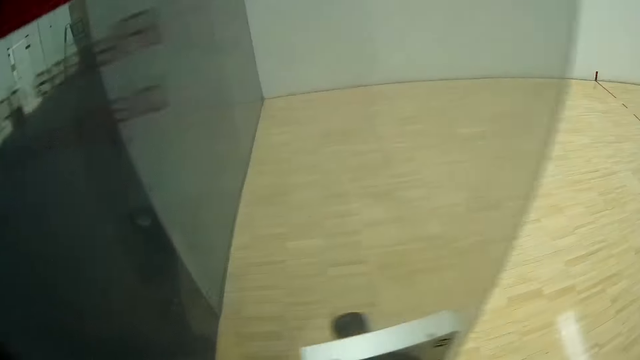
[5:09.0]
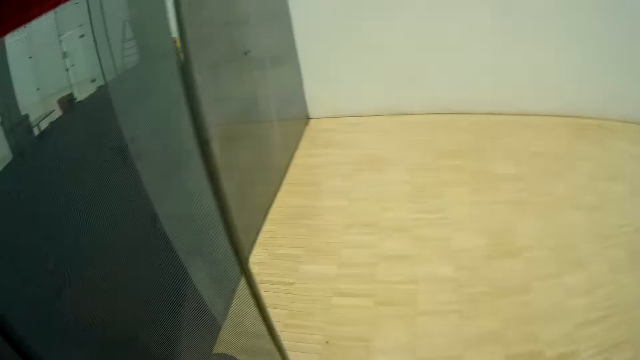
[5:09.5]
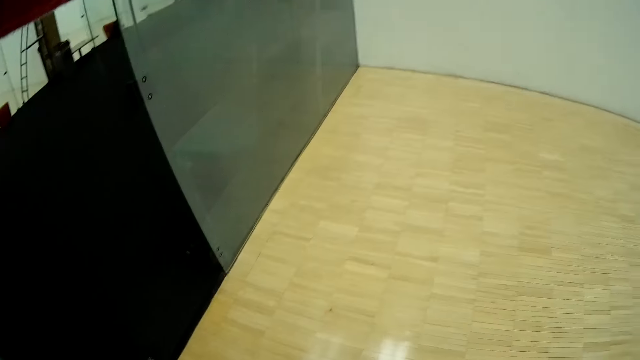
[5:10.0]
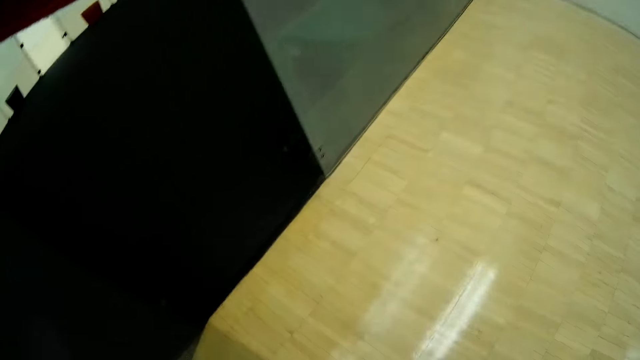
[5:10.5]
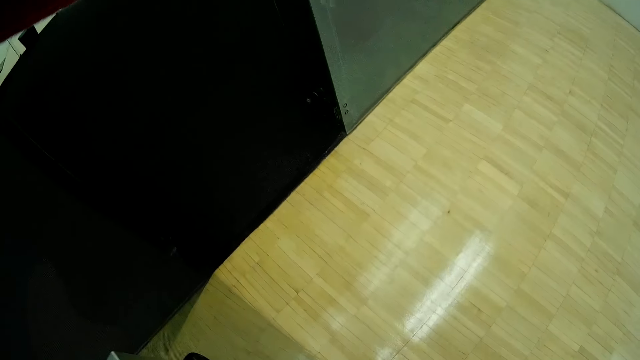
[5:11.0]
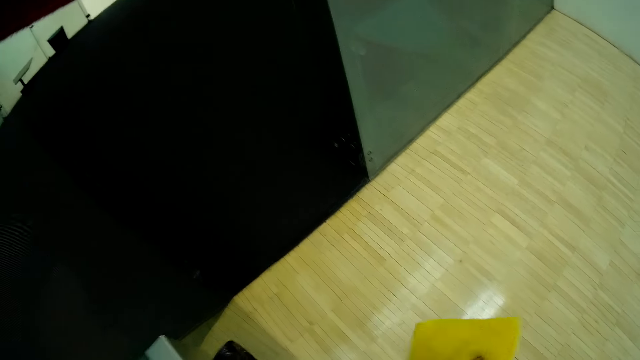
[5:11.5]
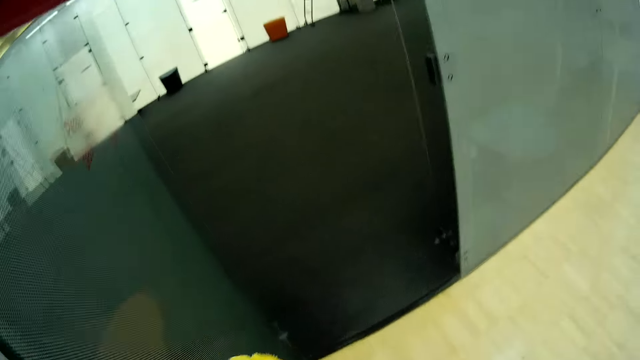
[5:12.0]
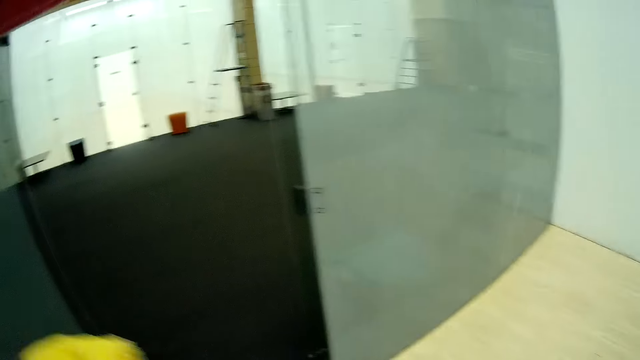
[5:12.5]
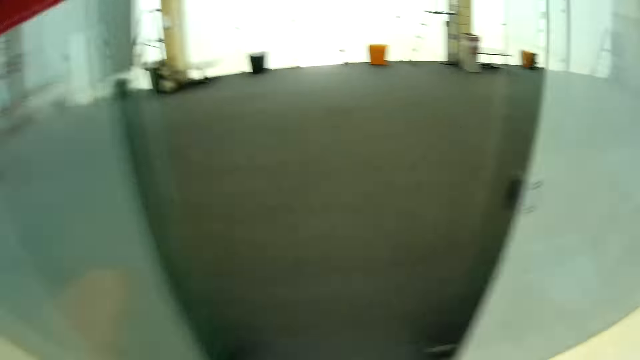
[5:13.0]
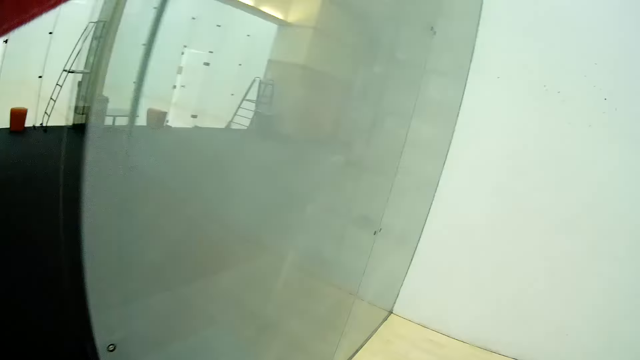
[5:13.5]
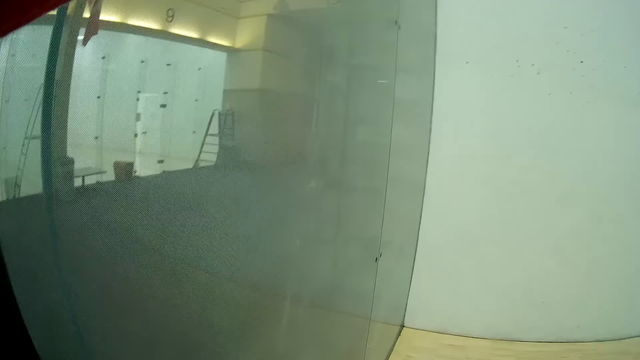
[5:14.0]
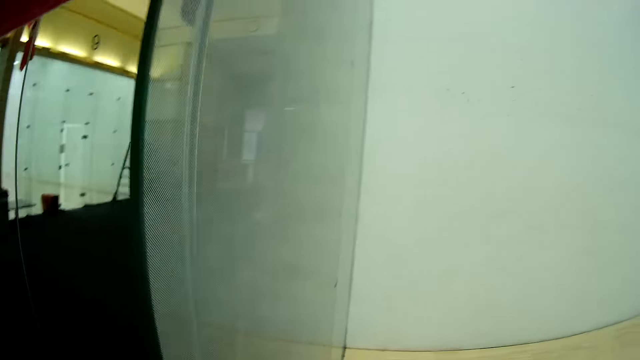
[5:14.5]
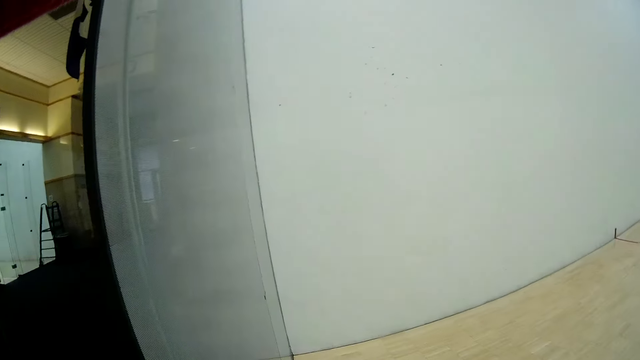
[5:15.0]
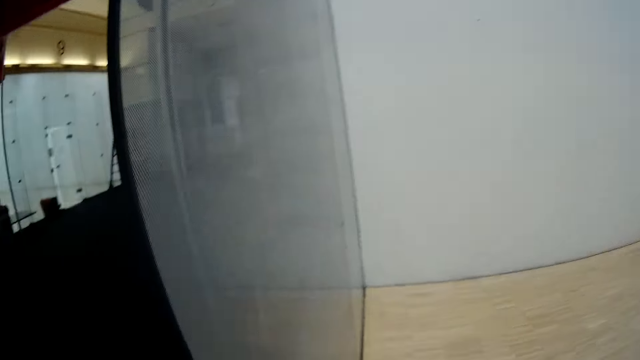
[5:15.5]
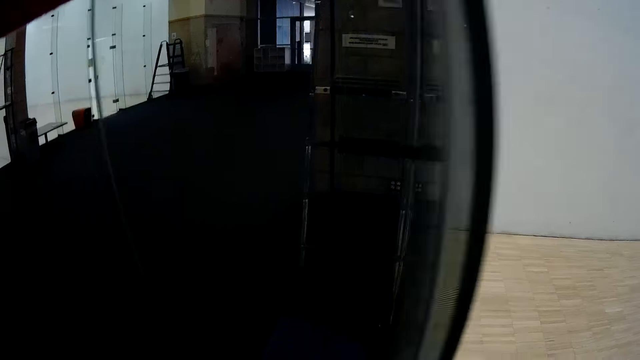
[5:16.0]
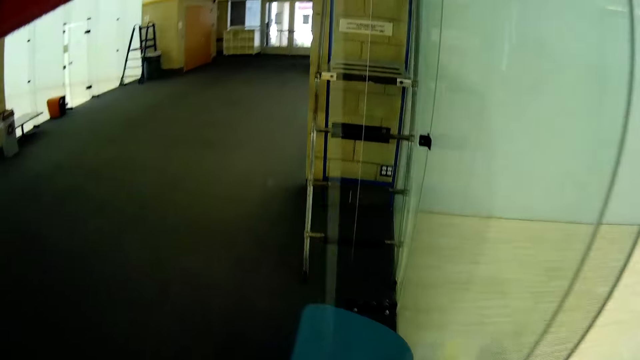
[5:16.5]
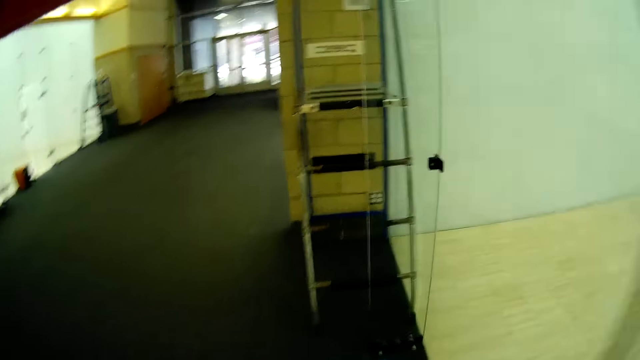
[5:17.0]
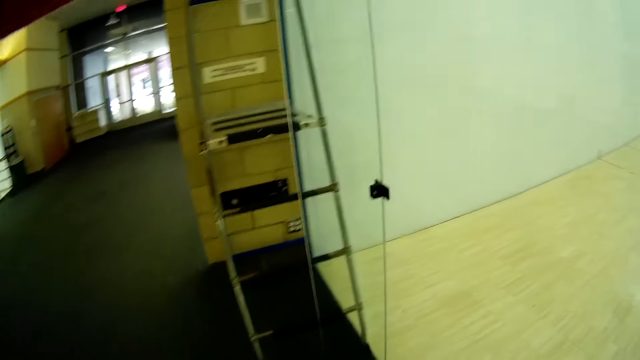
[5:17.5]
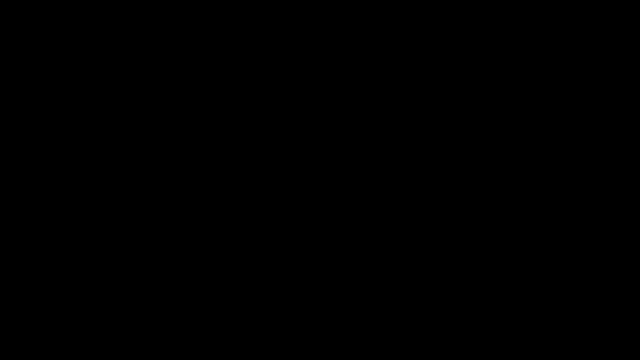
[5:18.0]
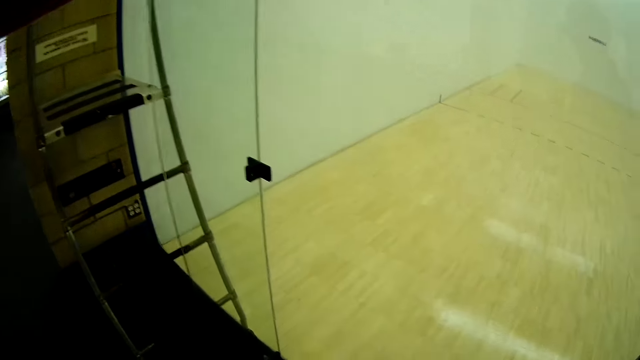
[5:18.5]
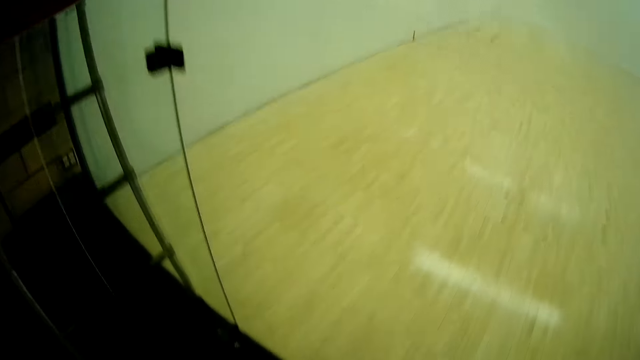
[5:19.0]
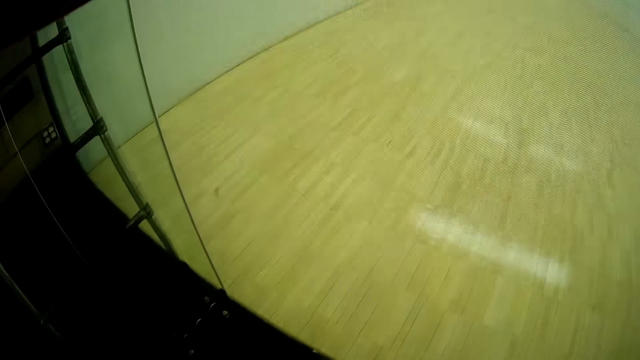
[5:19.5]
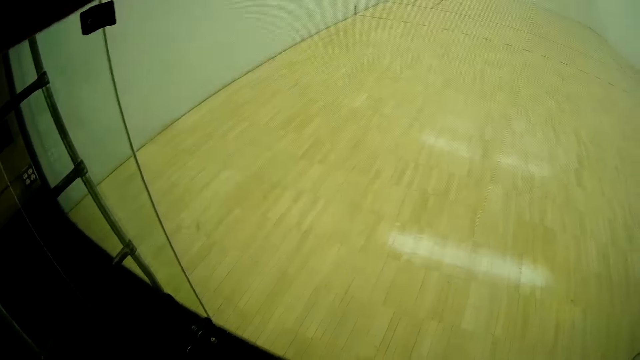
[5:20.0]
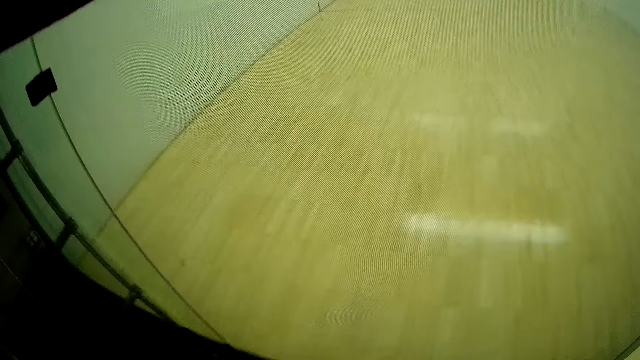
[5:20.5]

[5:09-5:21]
The camera wearer cleans the glass door with the towel. They wipe the door stalls also.

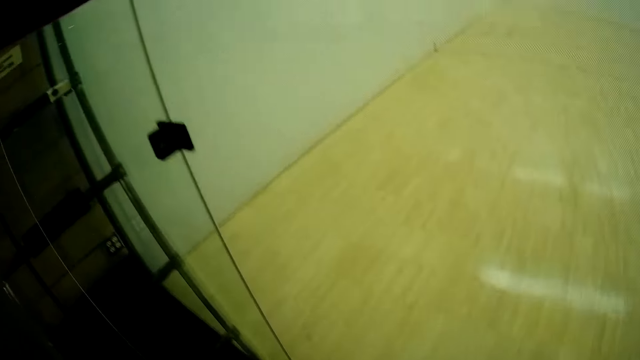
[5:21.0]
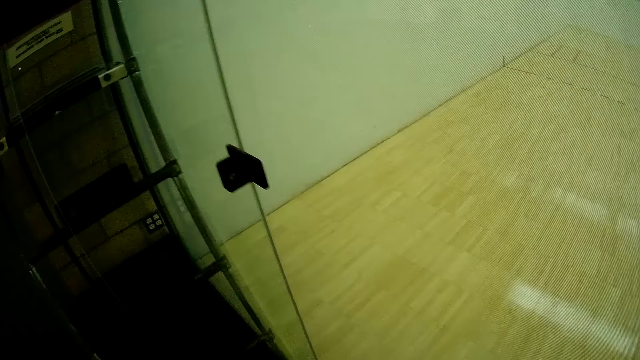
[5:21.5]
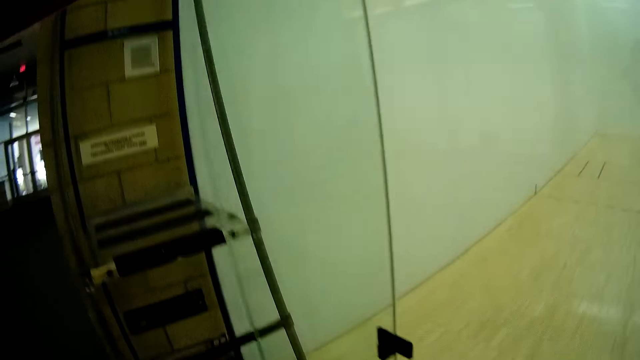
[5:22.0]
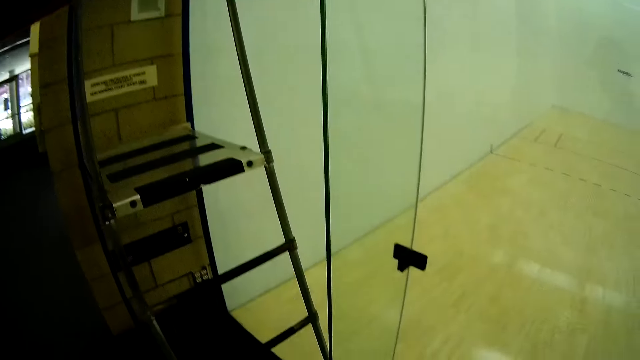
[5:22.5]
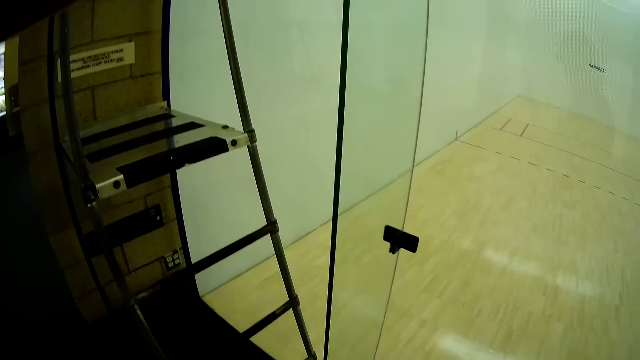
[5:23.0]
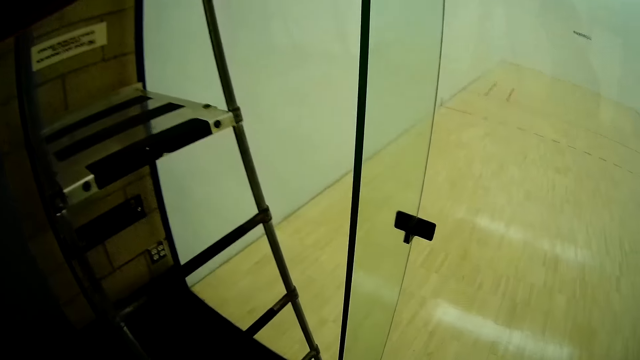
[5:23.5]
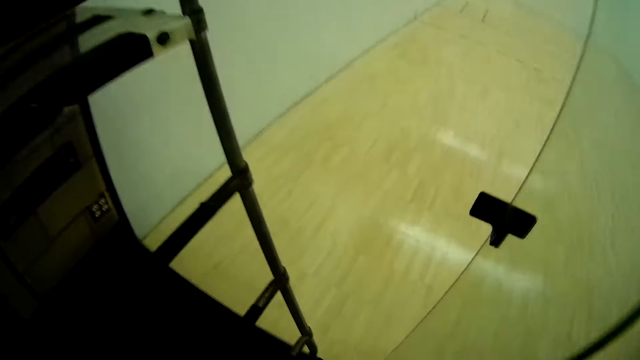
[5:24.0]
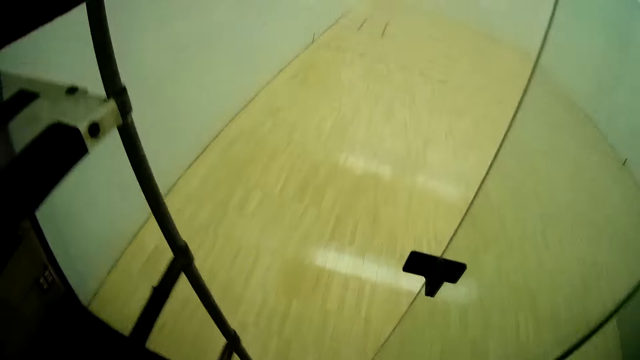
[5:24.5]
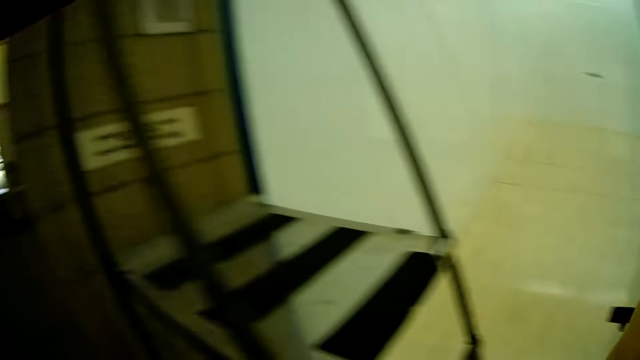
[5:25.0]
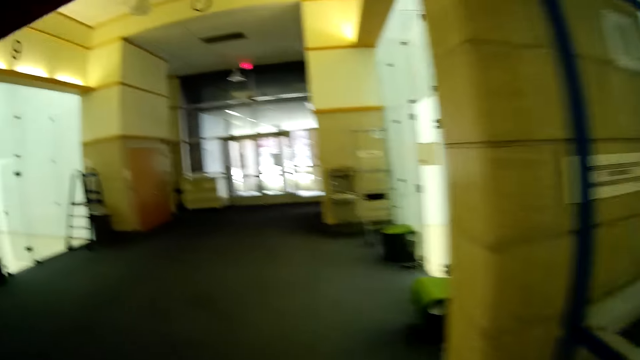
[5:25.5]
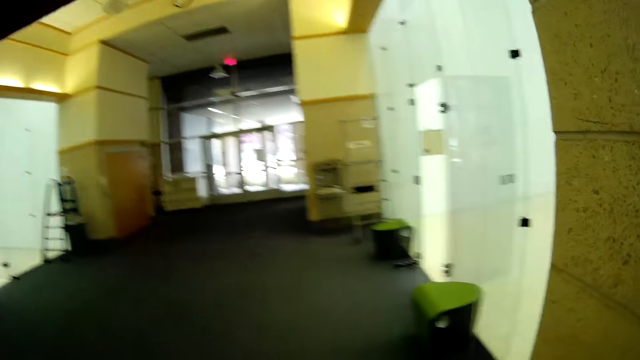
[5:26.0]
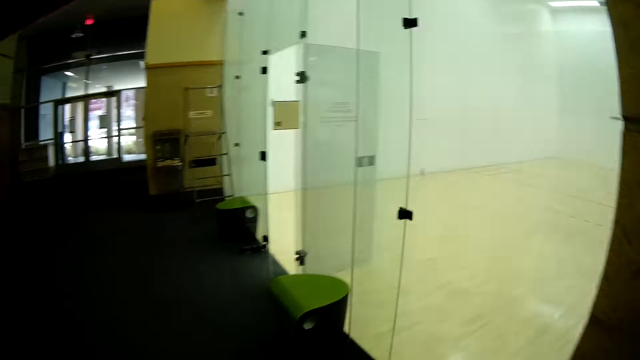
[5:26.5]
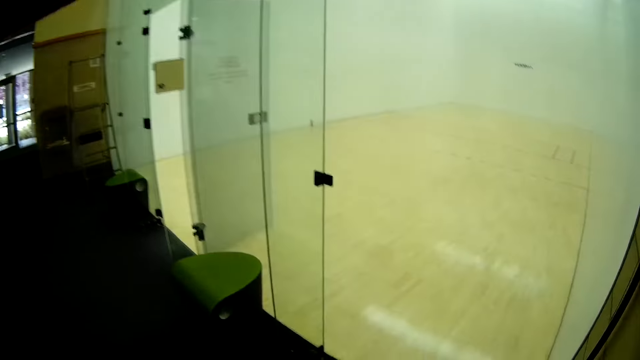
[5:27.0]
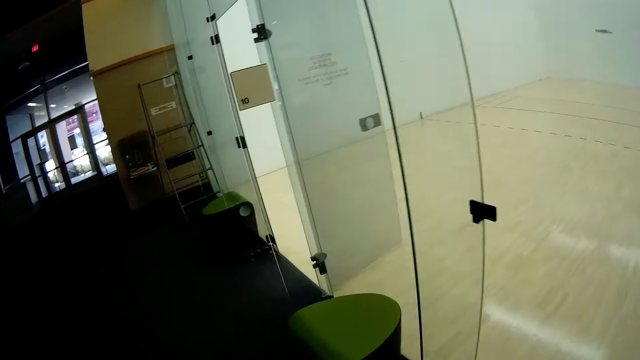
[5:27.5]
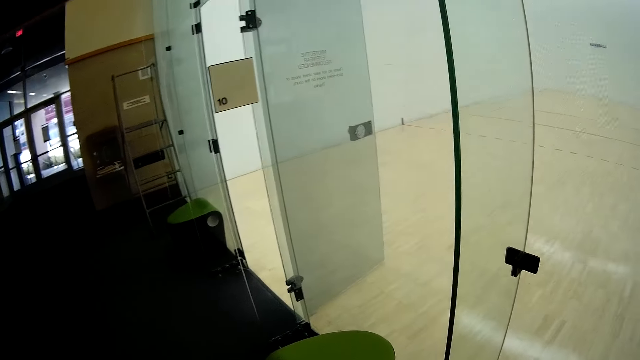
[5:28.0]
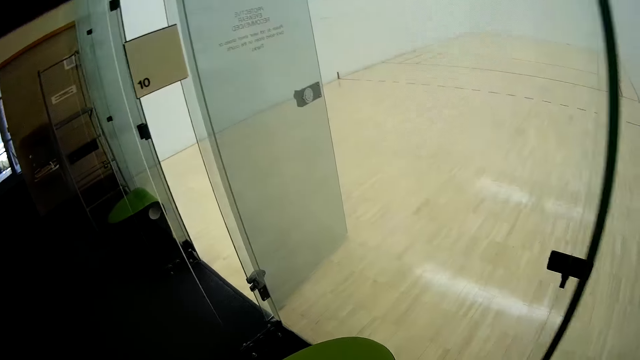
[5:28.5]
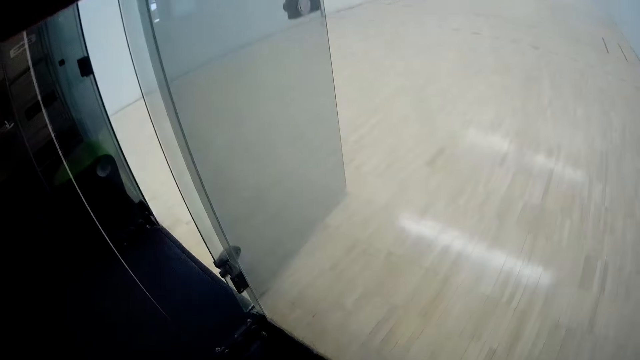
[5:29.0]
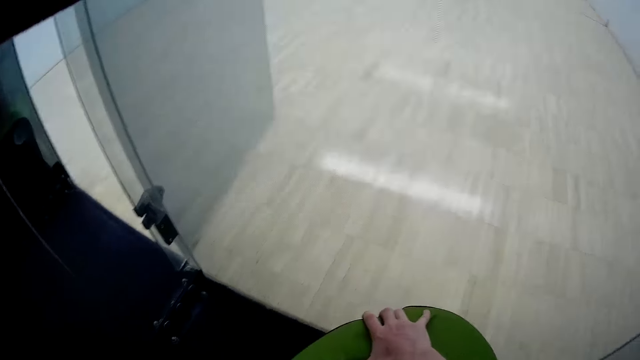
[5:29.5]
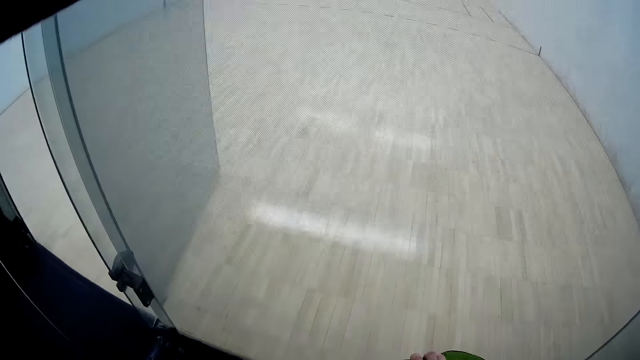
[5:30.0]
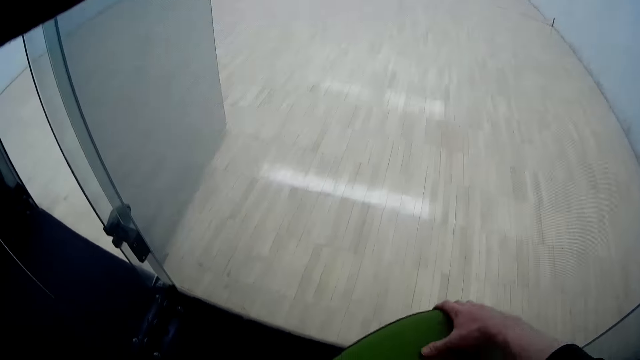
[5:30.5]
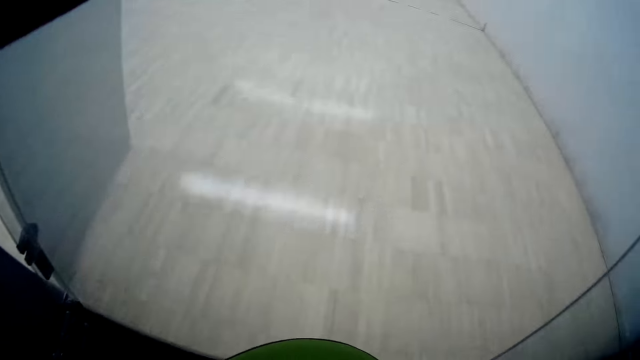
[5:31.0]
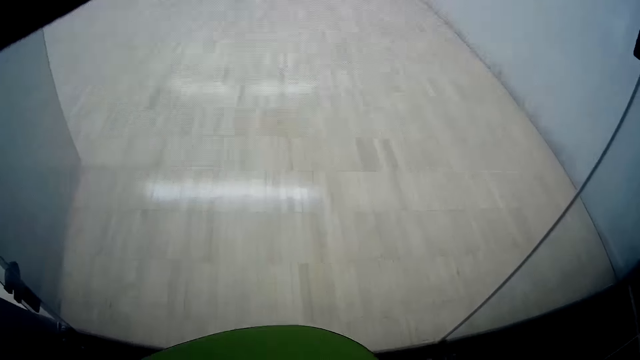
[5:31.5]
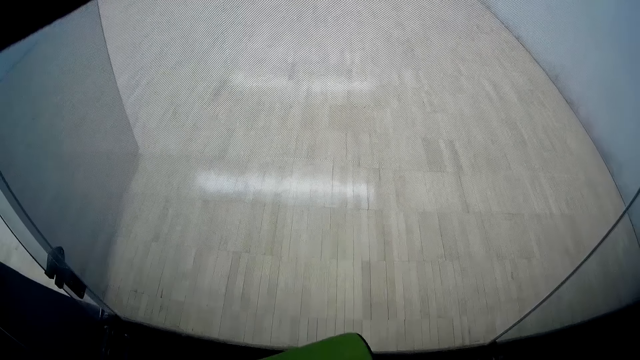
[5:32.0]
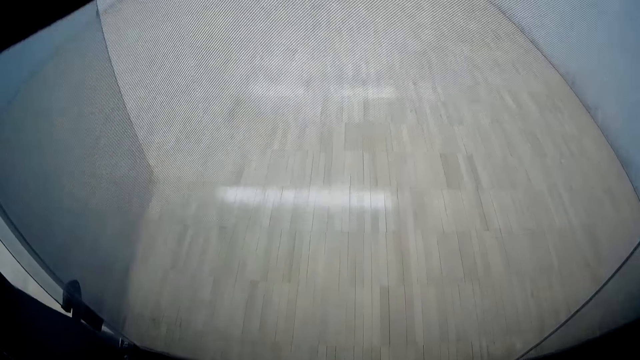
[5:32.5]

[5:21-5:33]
The camera wearer moves a chair with his right hand.
